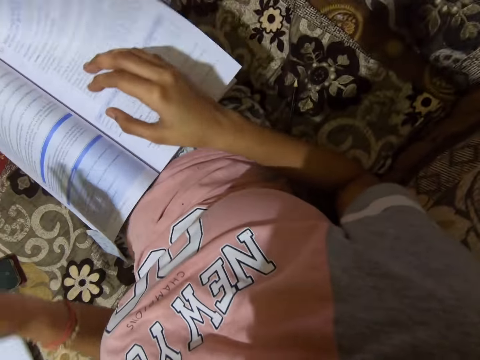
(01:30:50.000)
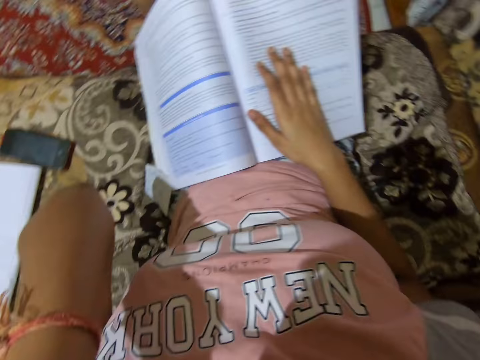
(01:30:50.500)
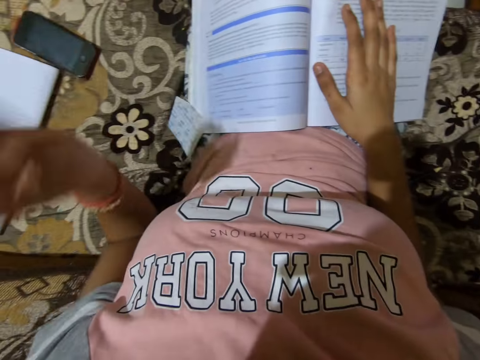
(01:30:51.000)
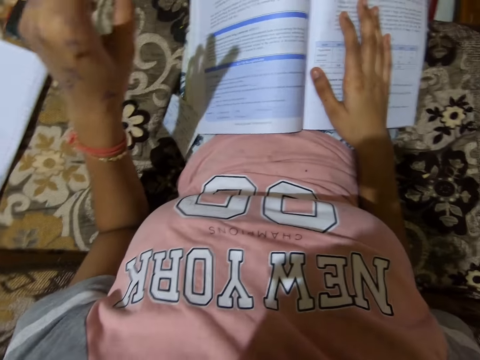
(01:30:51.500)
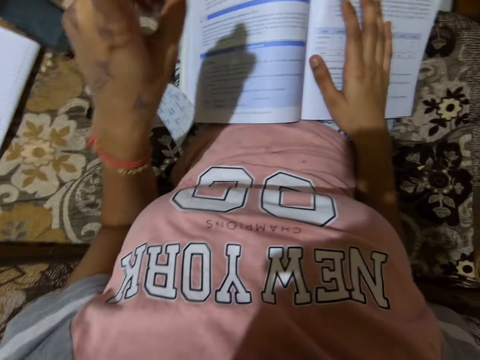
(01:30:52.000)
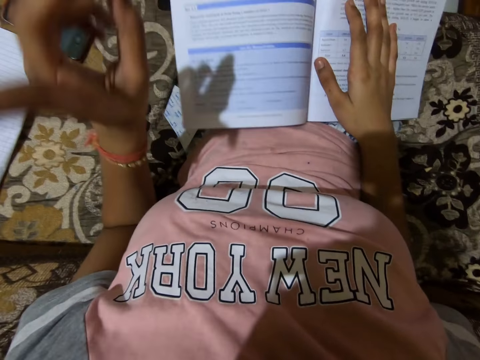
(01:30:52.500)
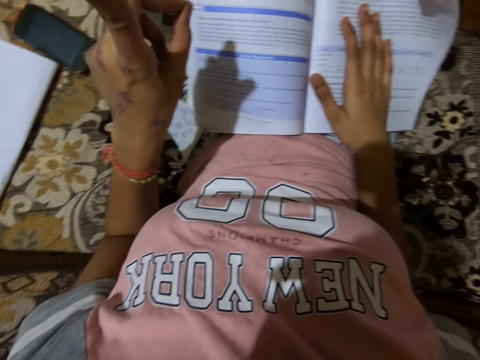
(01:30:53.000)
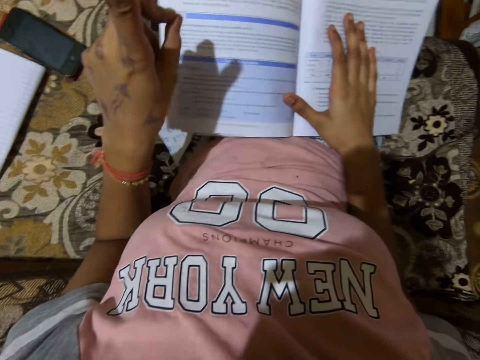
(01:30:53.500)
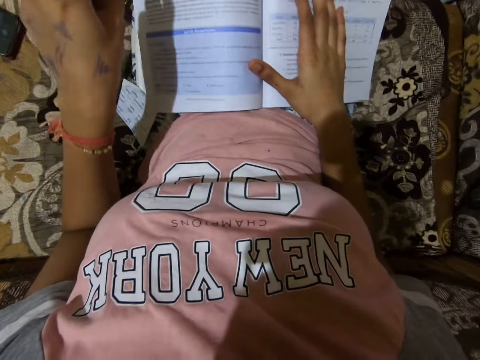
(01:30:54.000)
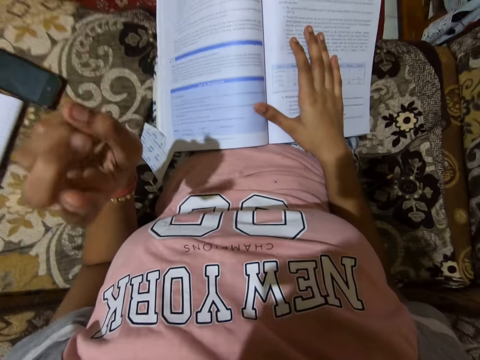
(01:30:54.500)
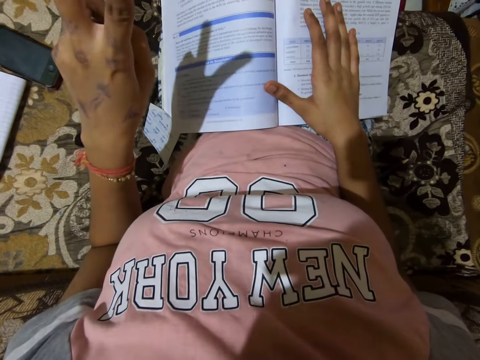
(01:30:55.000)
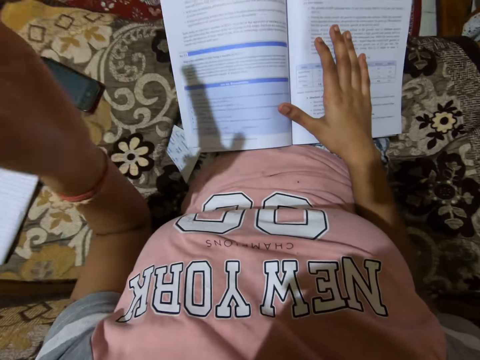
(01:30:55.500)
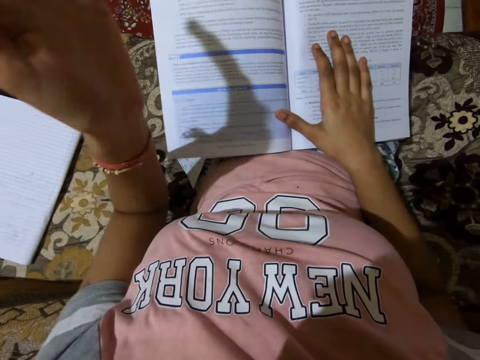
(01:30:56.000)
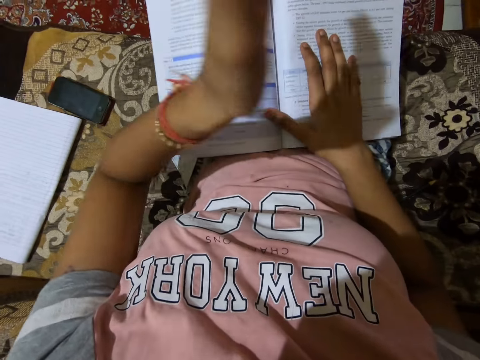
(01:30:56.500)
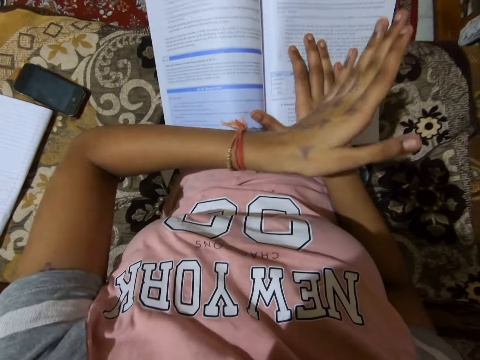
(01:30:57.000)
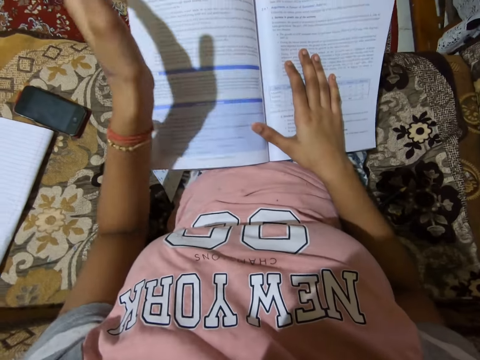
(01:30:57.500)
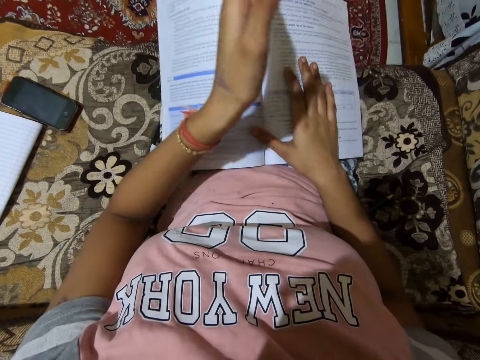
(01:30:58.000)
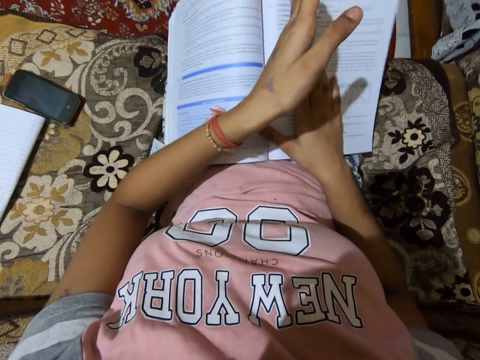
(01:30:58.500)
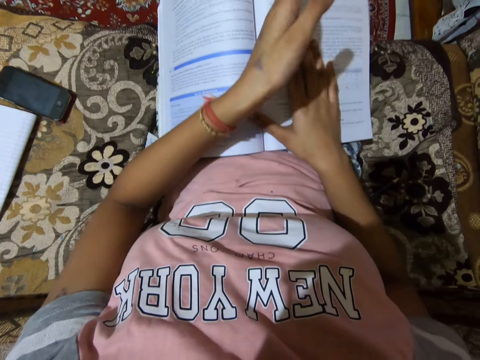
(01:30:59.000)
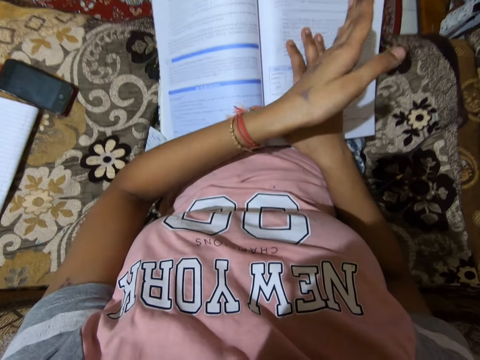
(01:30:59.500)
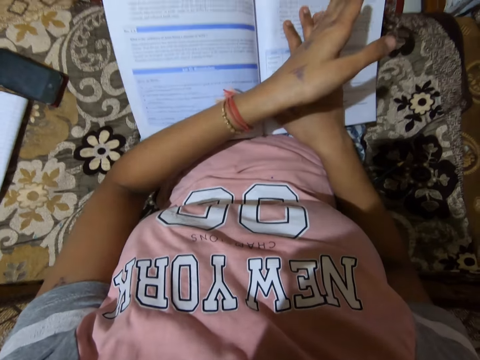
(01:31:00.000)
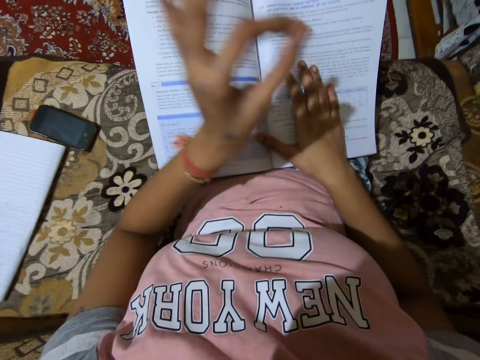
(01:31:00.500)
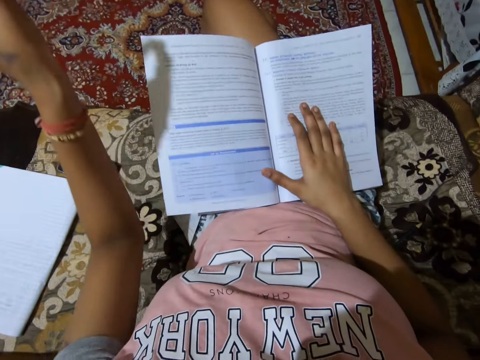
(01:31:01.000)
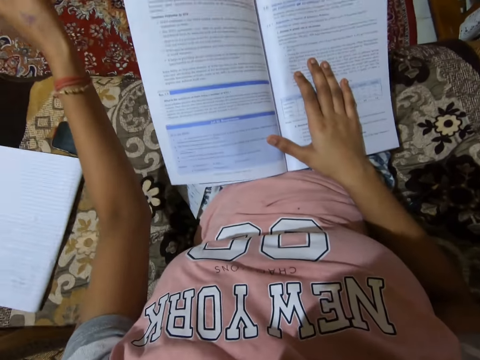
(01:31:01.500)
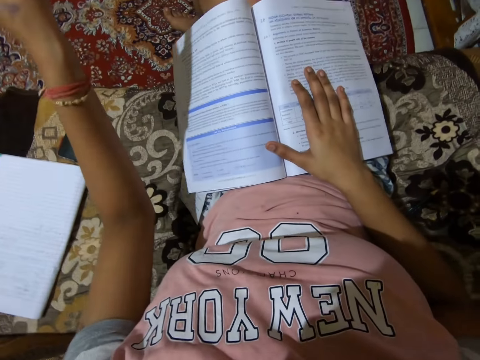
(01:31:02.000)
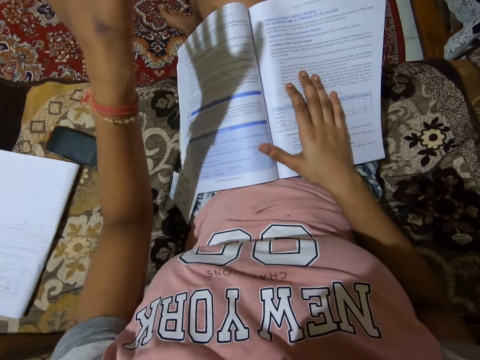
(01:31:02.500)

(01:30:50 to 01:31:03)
The camera wearer puts a hand on a book page. She touches her face. She removes her hand from her face. She gesticulates with her left index finger. She moves down a hand. She moves a hand.

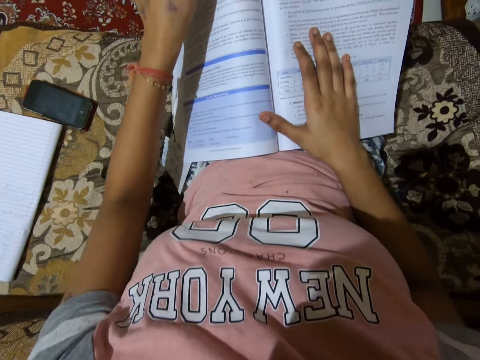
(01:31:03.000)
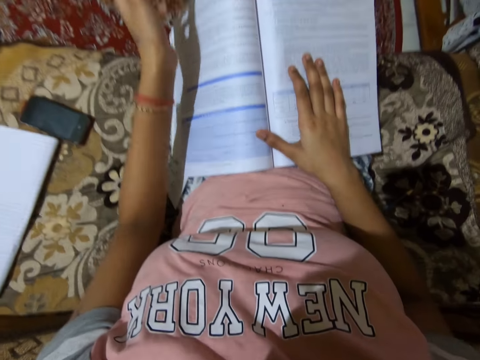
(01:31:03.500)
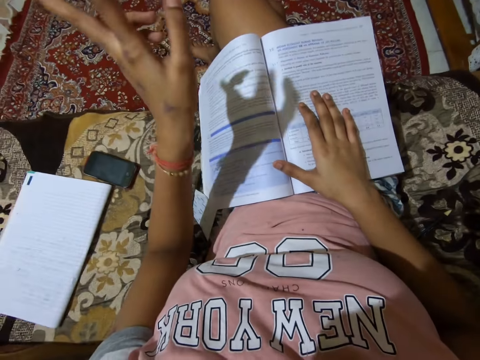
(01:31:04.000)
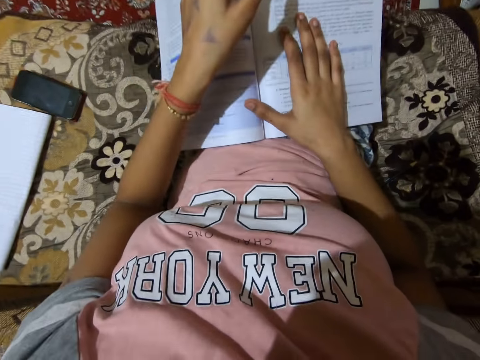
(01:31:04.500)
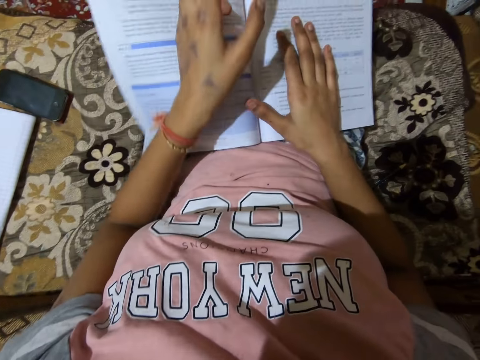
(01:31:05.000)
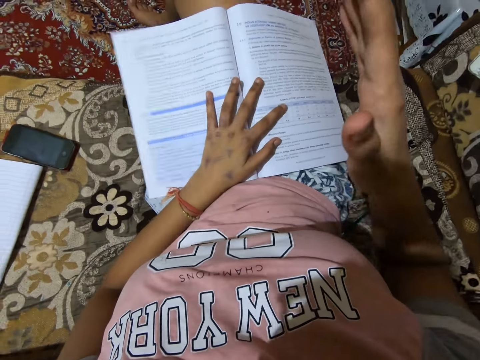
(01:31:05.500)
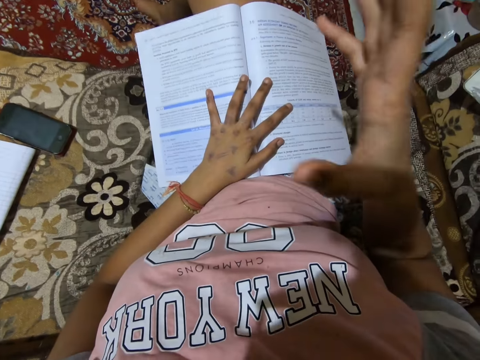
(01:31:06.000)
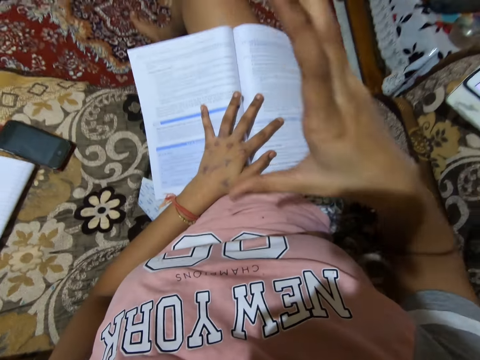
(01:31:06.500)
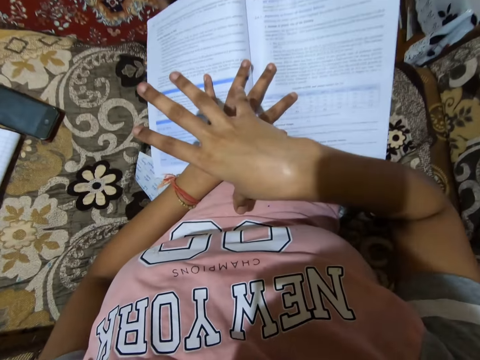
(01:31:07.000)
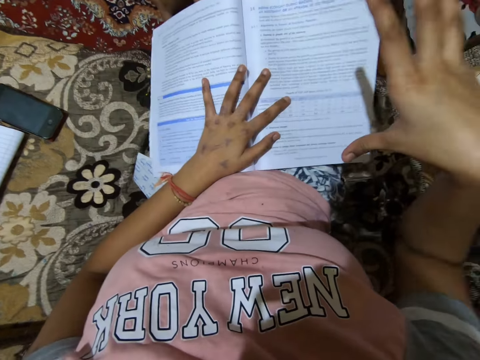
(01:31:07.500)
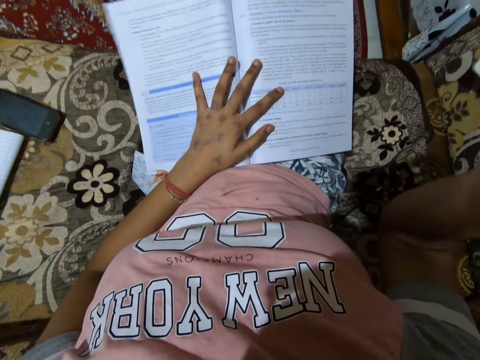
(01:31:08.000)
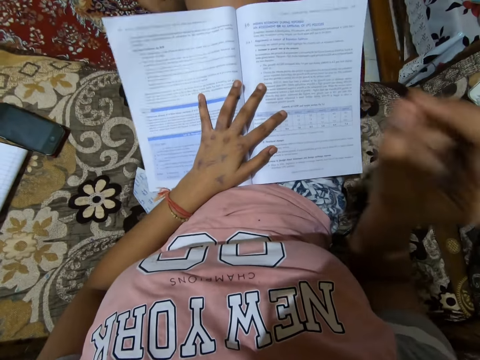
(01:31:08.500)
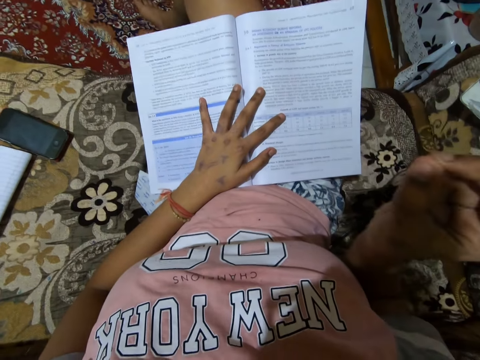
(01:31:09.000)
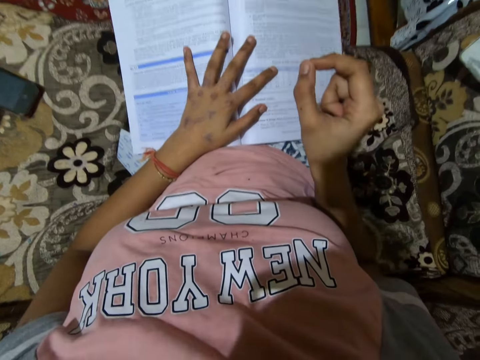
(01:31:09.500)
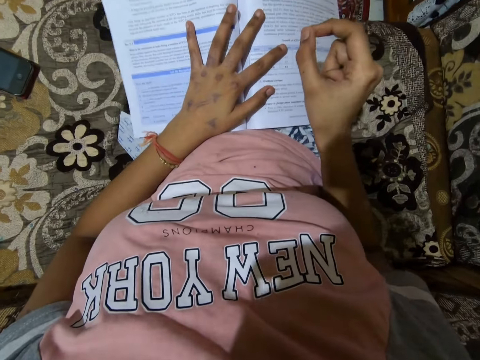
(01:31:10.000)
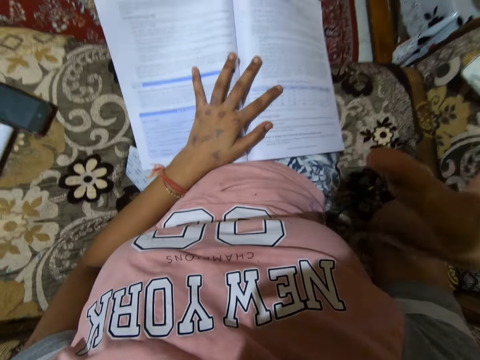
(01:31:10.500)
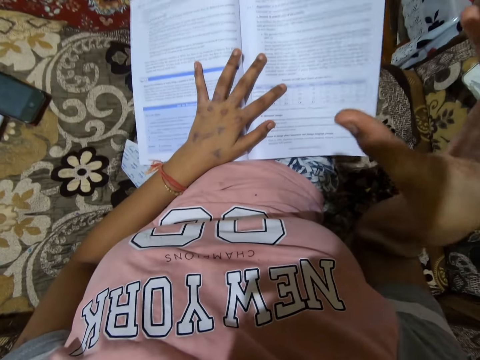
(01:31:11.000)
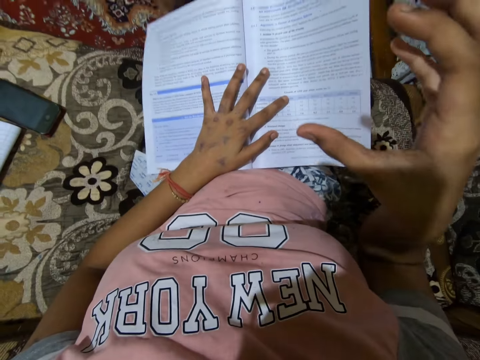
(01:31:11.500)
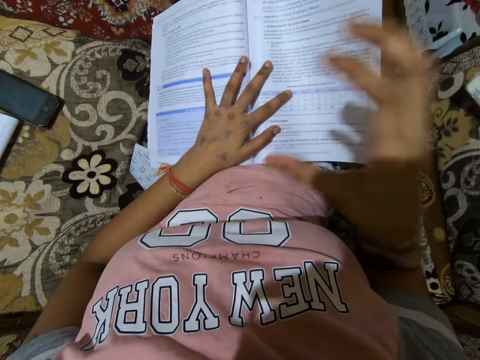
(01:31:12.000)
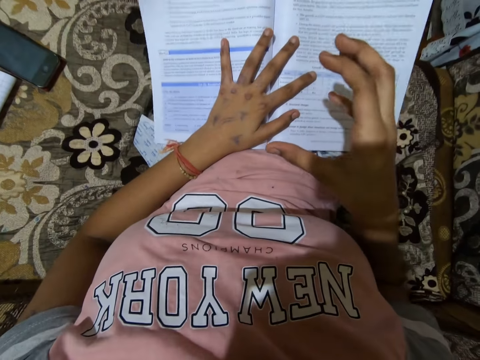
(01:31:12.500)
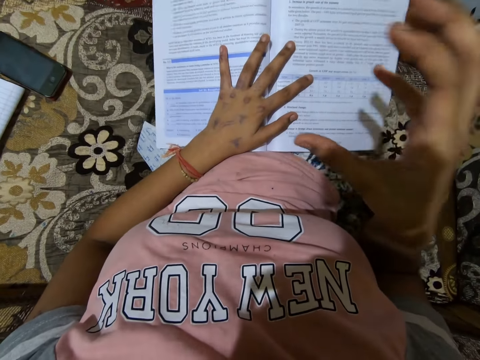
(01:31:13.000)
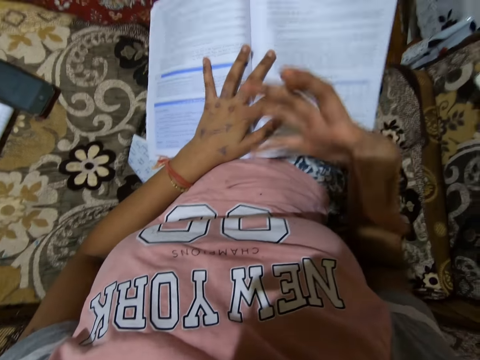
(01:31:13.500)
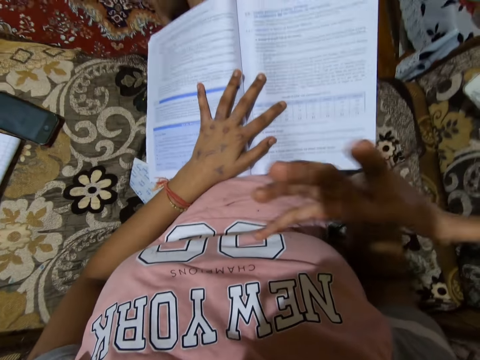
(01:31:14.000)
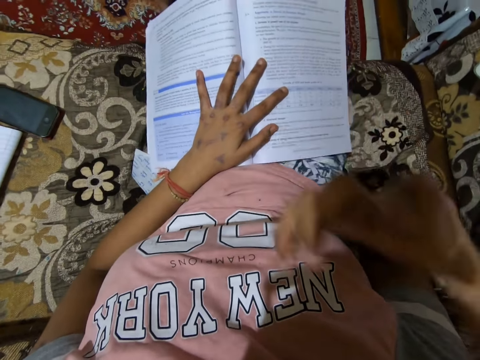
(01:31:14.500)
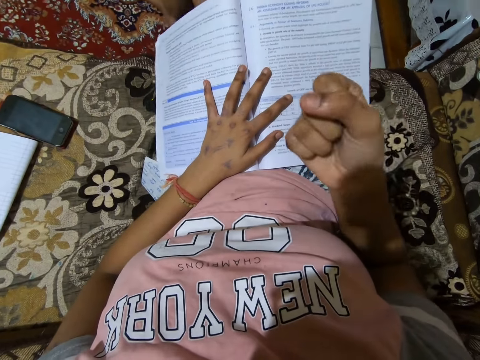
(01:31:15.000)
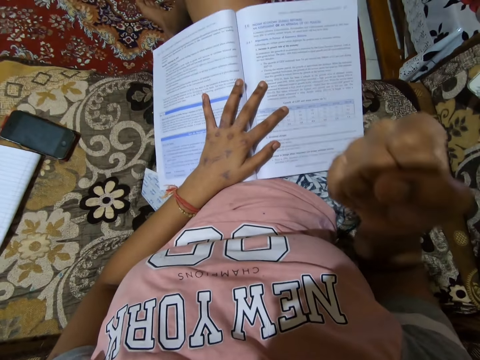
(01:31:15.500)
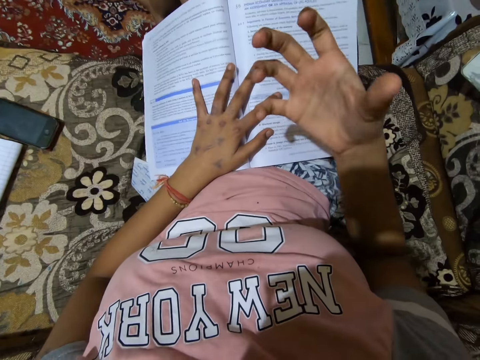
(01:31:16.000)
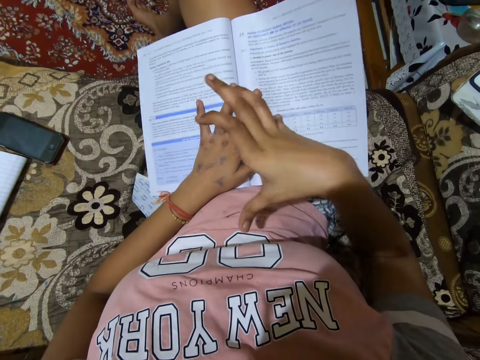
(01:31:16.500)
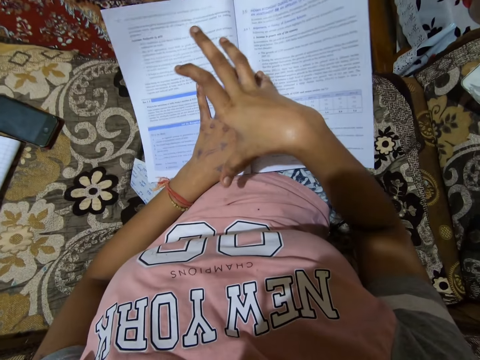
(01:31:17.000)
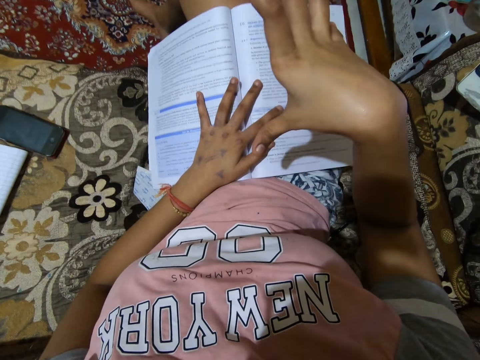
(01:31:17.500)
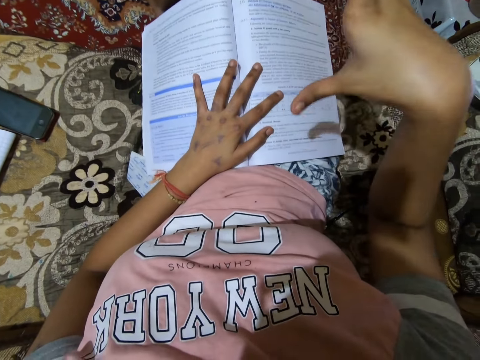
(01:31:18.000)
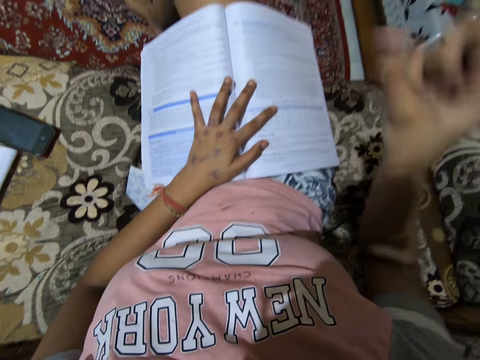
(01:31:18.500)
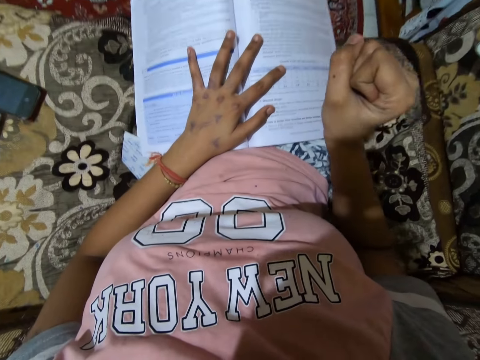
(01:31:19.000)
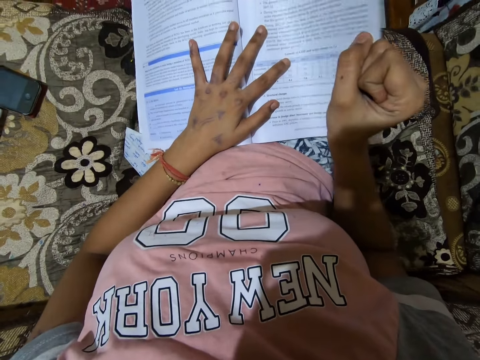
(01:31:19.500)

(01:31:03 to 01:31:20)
The camera wearer removes a hand on a book. She places her left hand on the textbook. She gesticulates with her right hand.
